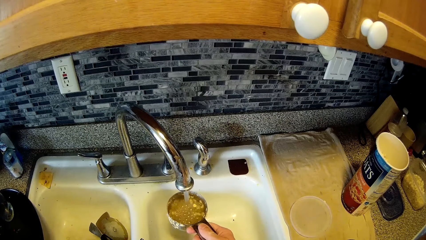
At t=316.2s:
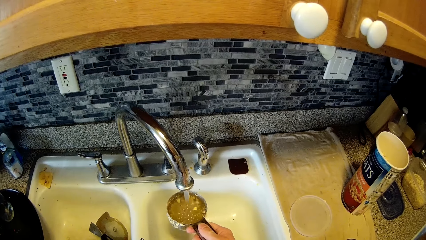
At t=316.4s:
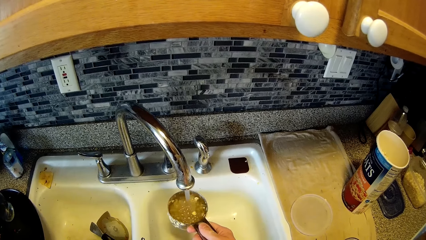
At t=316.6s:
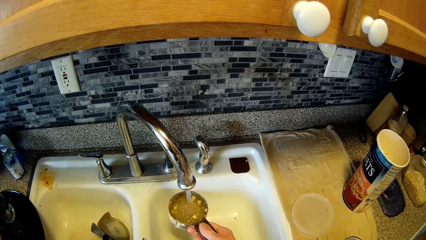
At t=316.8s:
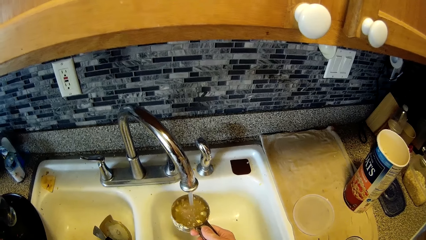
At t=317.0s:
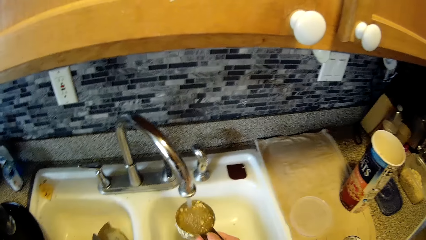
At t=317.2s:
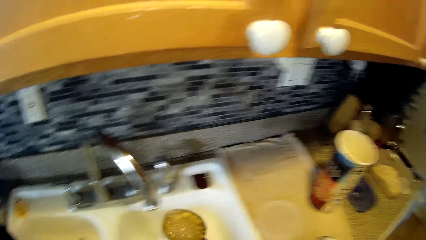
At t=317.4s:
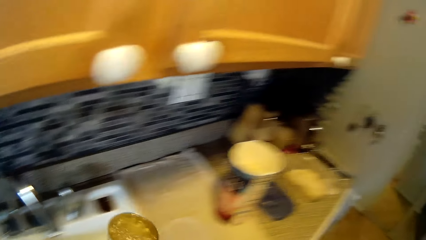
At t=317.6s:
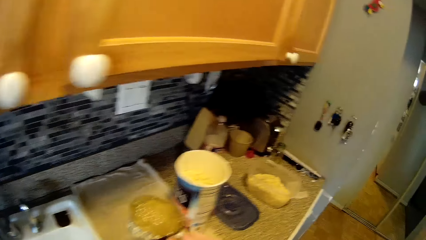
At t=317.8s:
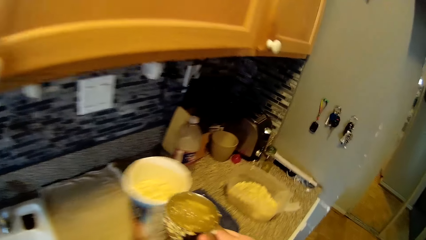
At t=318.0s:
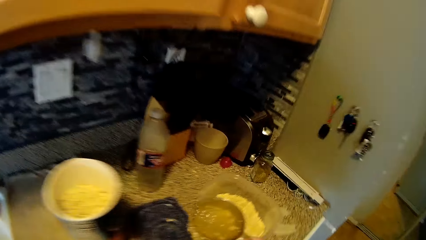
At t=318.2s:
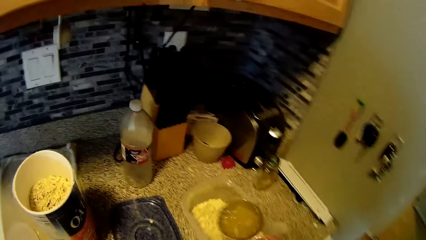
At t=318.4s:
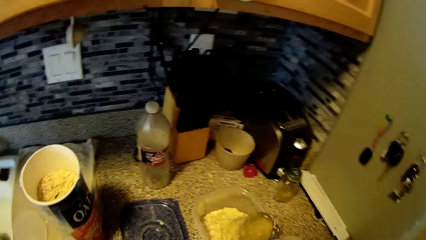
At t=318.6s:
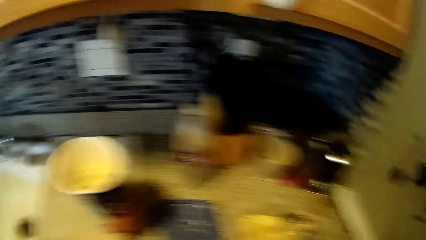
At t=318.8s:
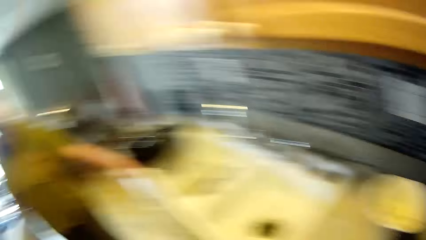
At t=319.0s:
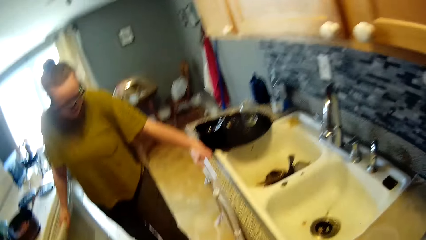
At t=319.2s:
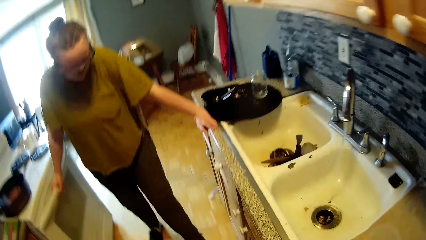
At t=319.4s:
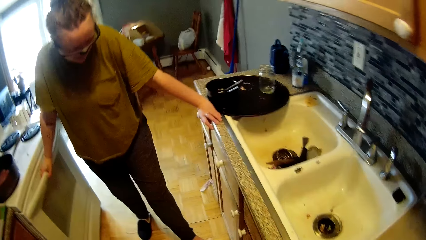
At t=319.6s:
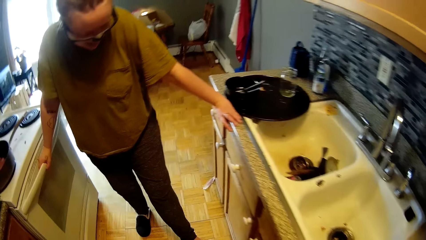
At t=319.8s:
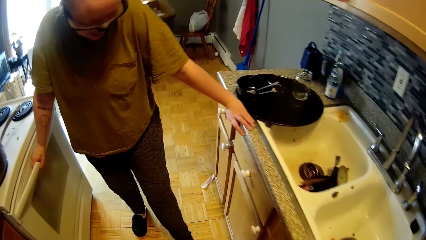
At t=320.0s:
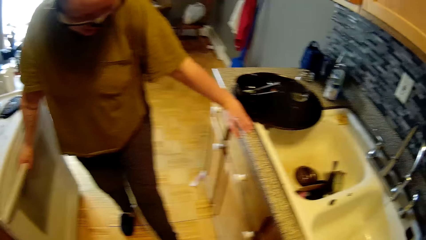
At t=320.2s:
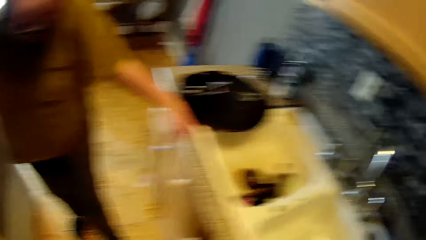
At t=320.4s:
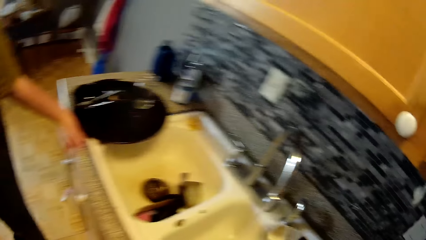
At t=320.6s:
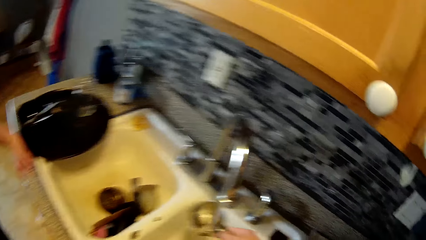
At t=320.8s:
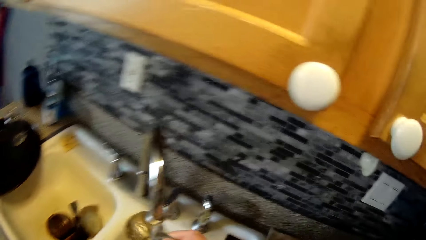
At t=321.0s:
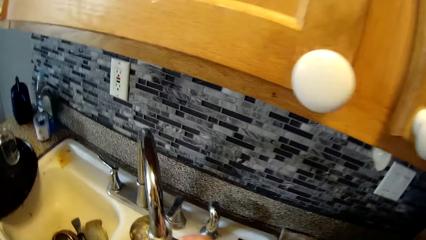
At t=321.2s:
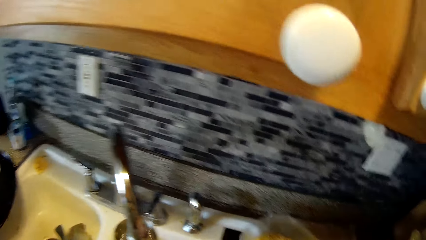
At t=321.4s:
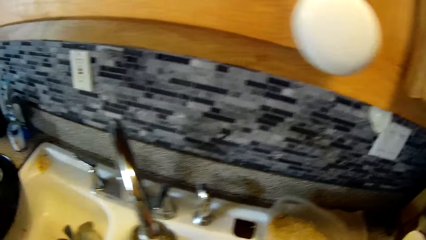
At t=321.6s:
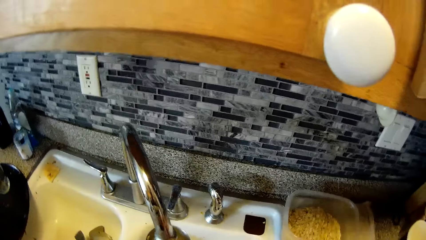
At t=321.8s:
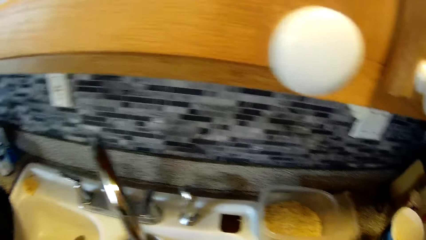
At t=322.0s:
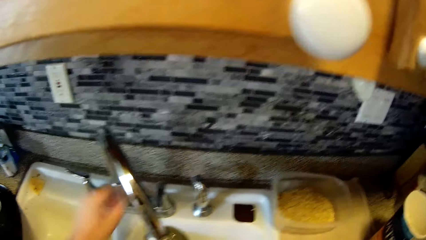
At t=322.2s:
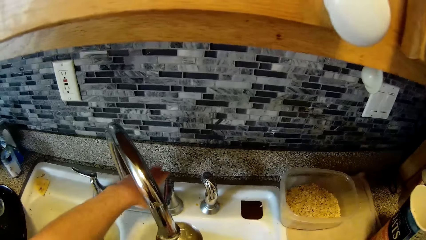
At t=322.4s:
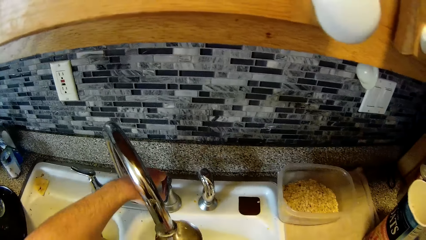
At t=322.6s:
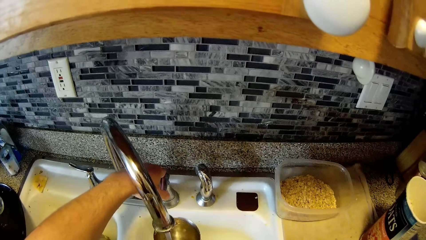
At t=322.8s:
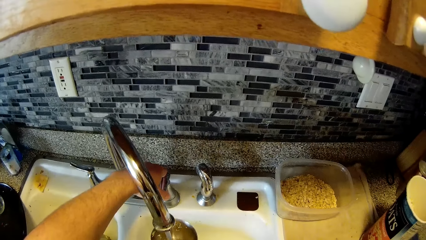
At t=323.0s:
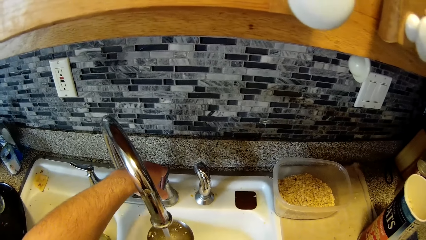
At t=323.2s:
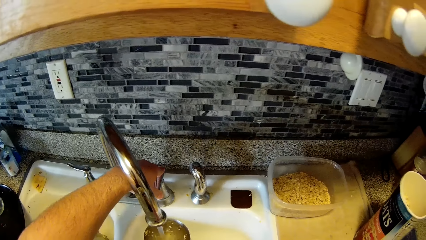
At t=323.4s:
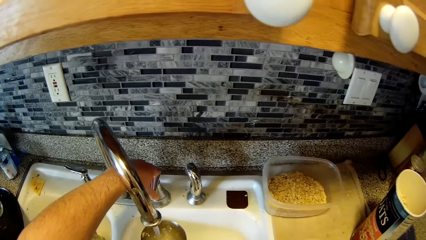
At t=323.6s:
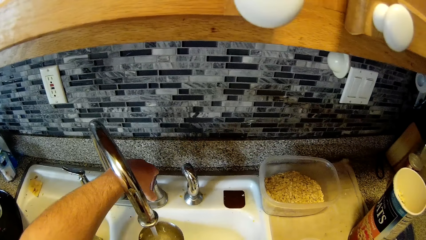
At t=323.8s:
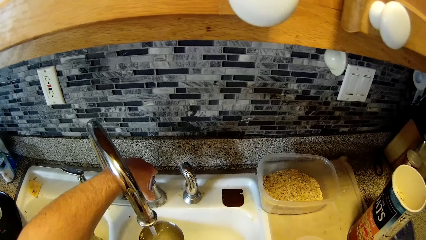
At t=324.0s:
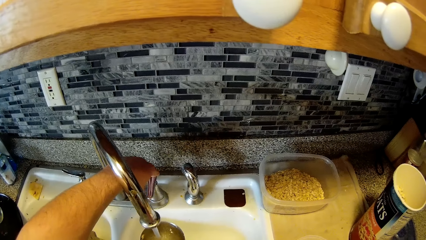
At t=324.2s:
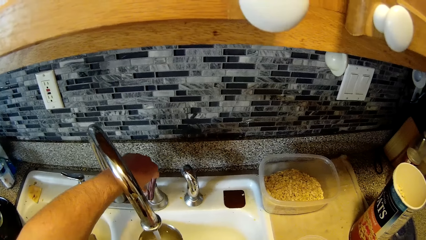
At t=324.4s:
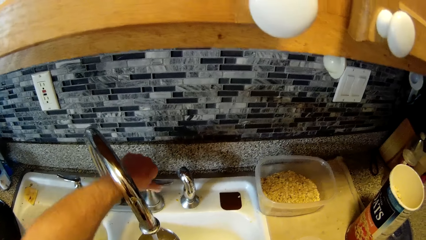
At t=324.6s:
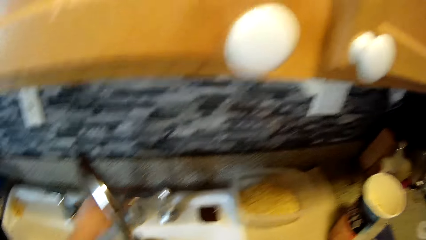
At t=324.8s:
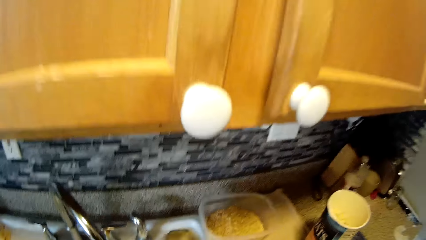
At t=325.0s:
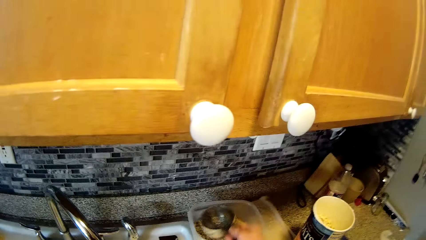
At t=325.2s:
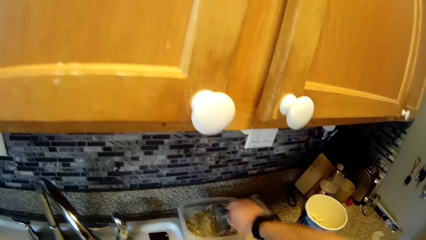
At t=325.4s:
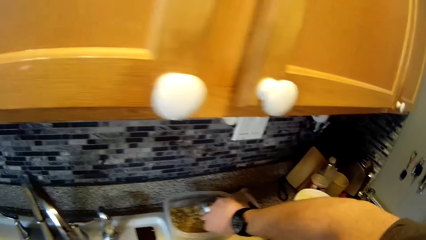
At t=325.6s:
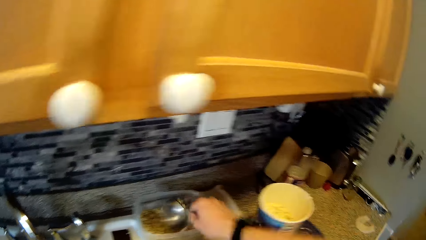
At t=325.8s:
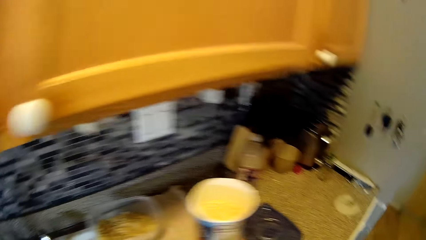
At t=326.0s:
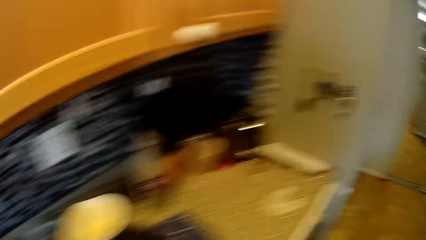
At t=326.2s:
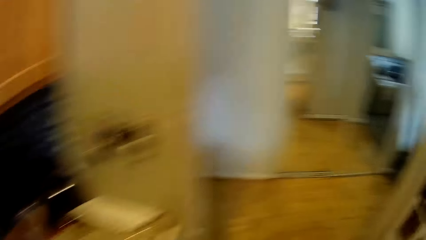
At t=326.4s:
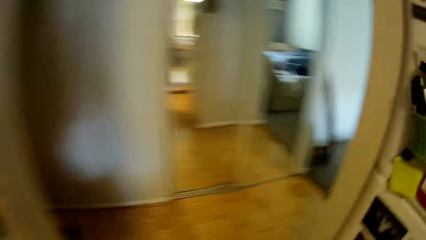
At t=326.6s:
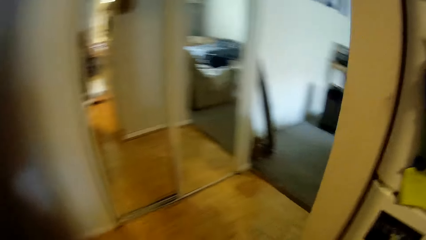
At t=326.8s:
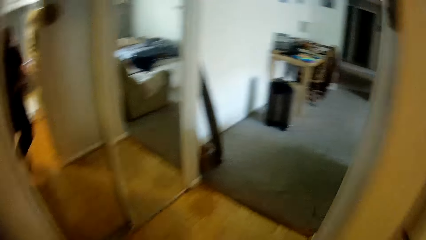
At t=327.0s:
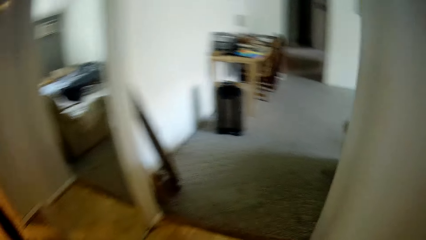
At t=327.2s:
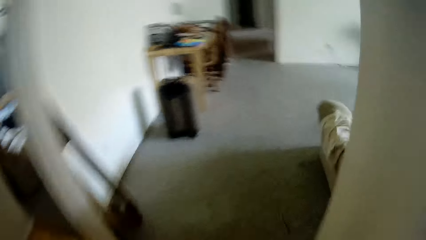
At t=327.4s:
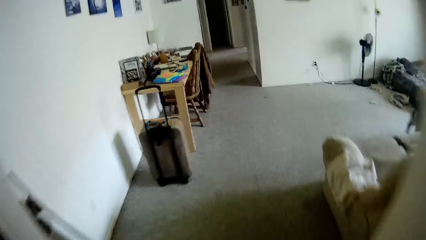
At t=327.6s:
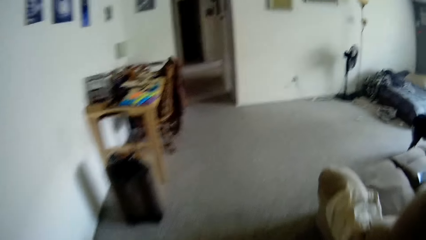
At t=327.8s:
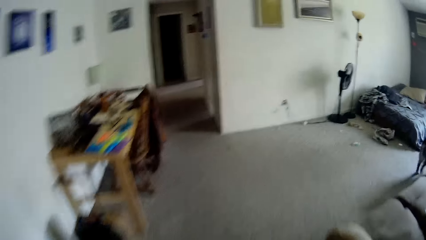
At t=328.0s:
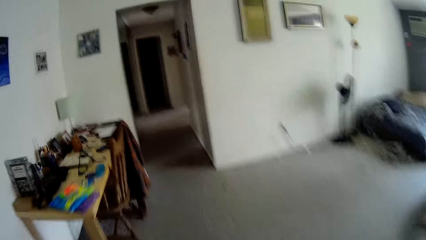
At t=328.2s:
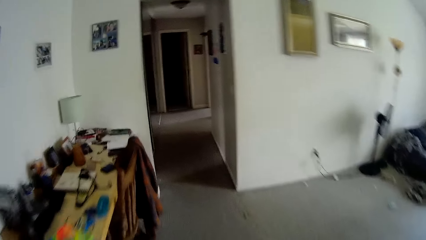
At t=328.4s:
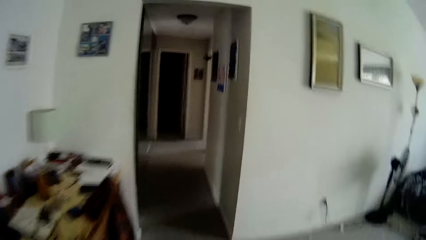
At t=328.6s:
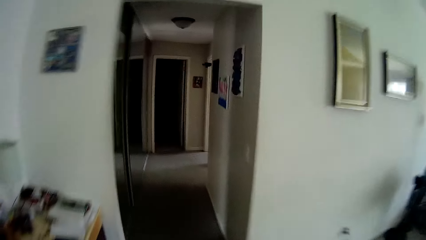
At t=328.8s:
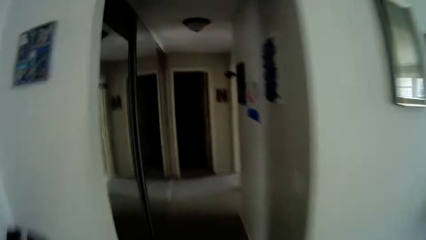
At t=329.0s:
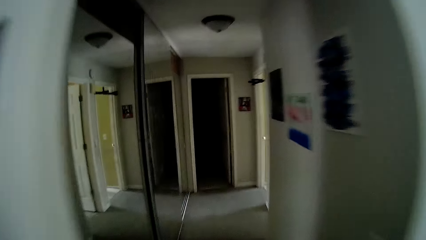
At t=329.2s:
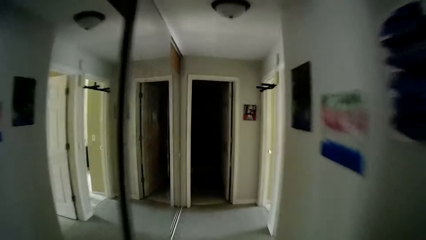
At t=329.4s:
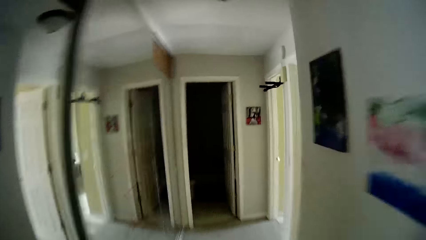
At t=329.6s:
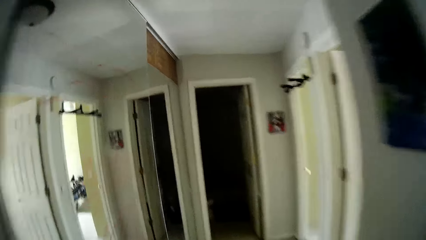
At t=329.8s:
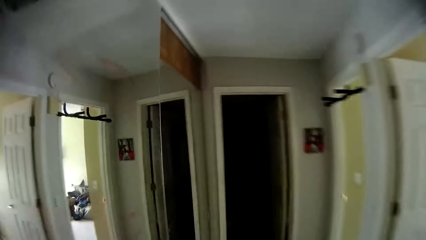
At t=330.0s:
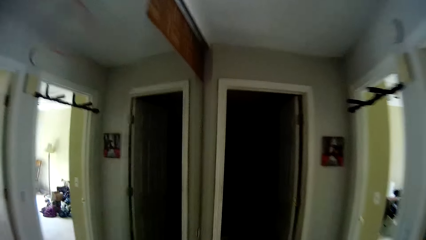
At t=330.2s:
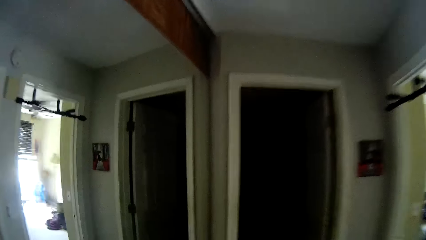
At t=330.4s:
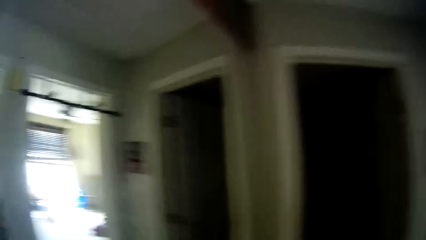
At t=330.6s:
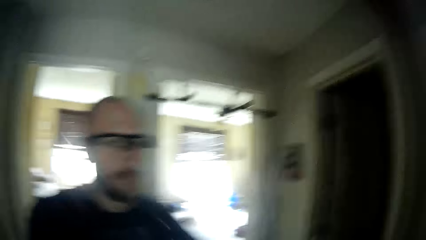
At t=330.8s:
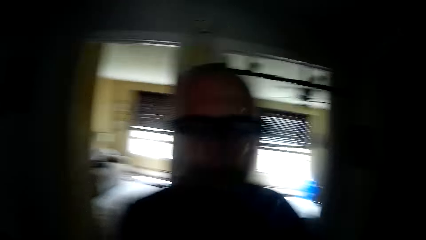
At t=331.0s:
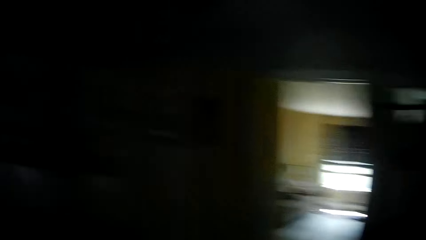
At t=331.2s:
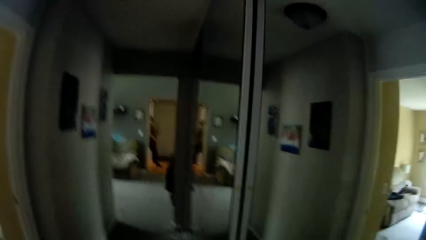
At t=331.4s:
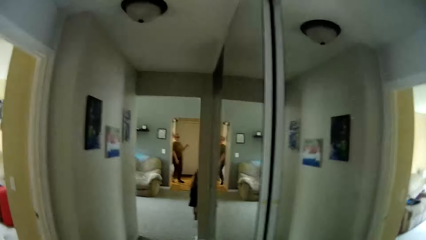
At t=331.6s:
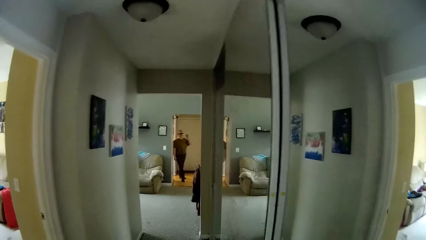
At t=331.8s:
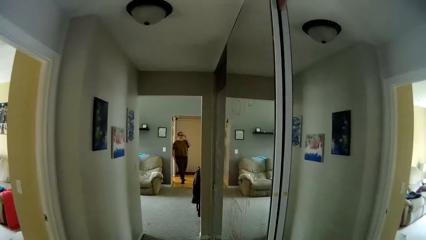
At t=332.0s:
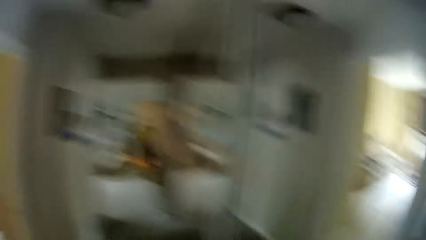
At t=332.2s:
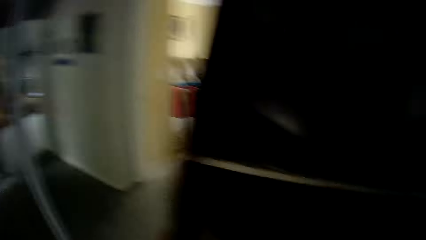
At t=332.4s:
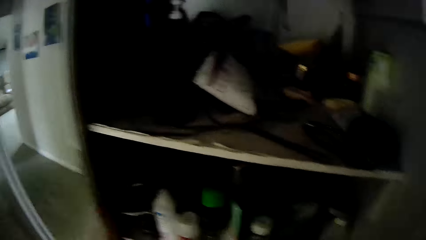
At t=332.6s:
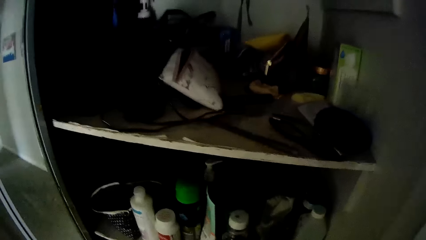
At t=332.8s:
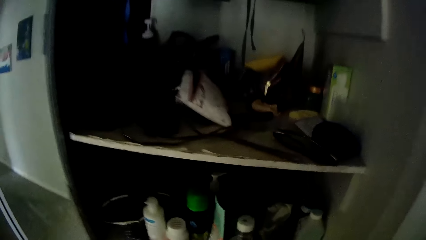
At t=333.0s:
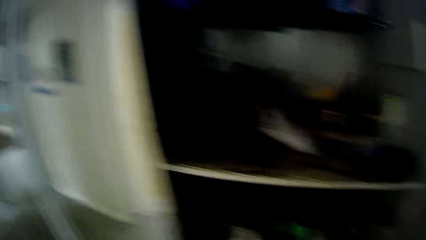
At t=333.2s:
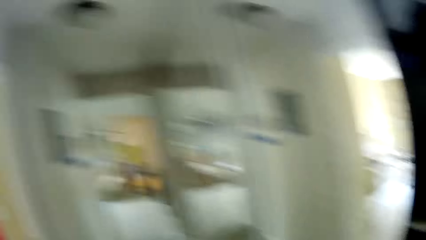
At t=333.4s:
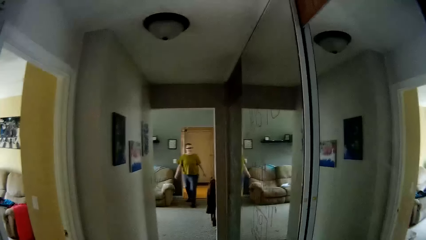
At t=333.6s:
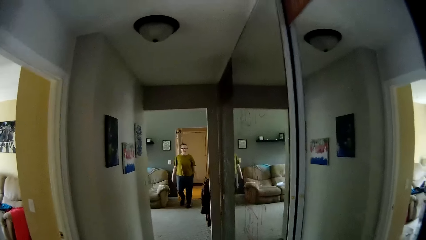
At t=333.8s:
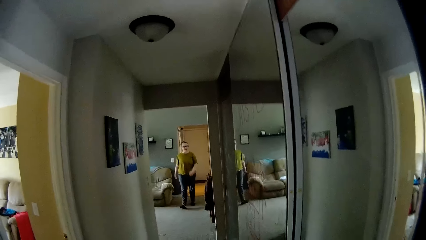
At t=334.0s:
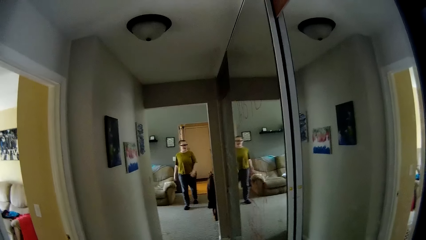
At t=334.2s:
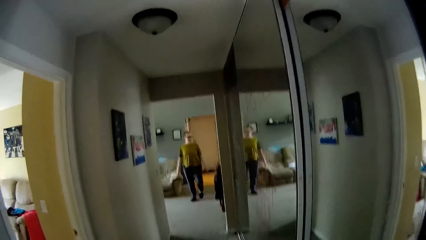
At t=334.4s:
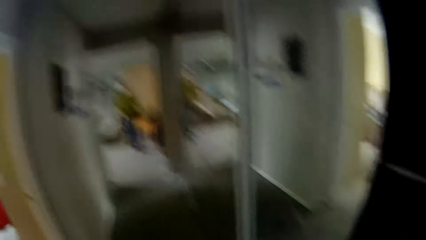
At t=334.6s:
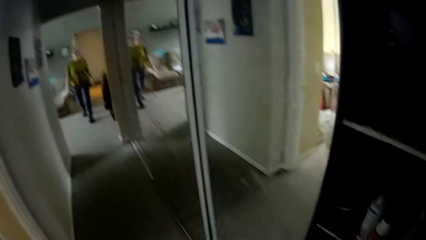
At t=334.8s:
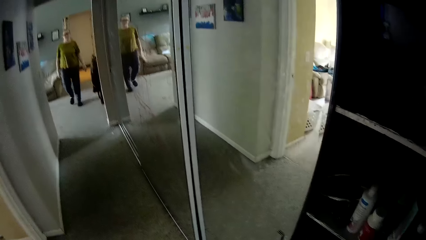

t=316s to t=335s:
A woman converses with the camera wearer. The camera wearer walks around. He pours water. The woman moves the leg. The camera wearer looks around. He places his left hand on the tap. He opens the tap. He puts water in the cup. He closes the tap with his left hand. He pours water into the bowl of cereal on the slab with the spoon in his right hand. He runs out of a kitchen through a corridor. He walks around. He runs into the parlor through the corridor. He runs out of the parlor through the corridor. A man walks around. The woman converses with the camera wearer. The woman walks around. The camera wearer opens a closet door with his right hand.
